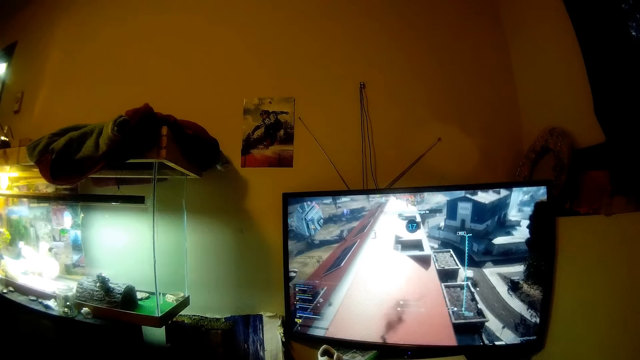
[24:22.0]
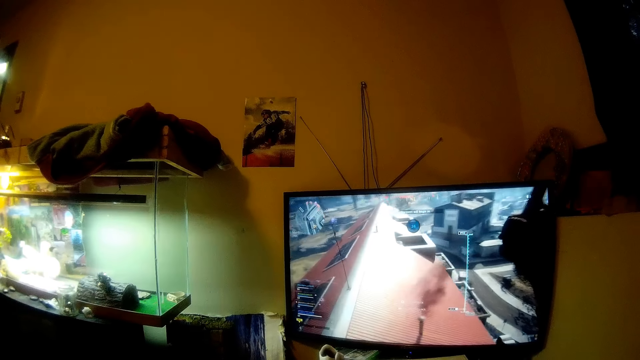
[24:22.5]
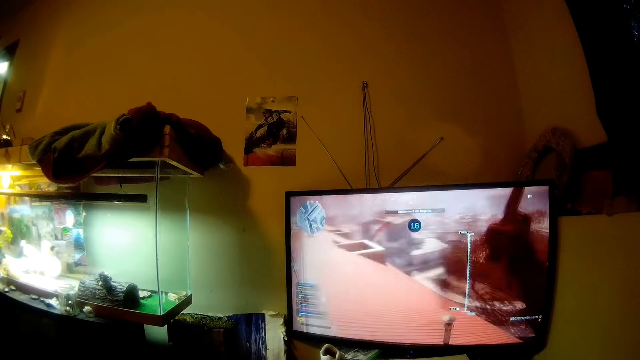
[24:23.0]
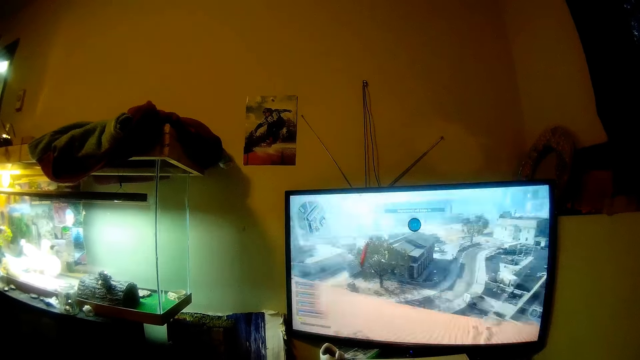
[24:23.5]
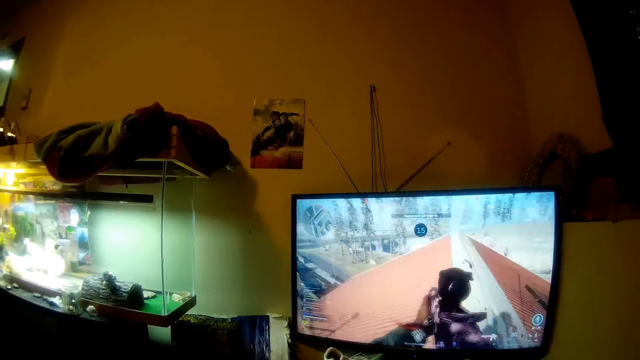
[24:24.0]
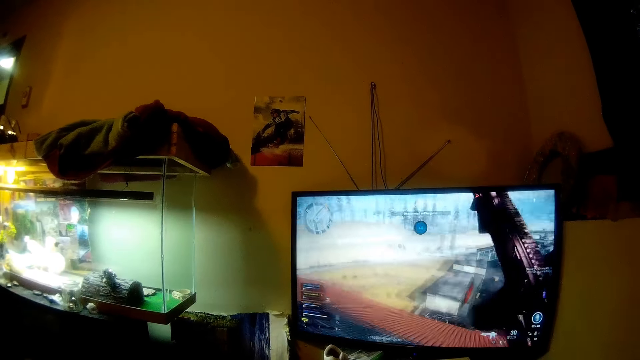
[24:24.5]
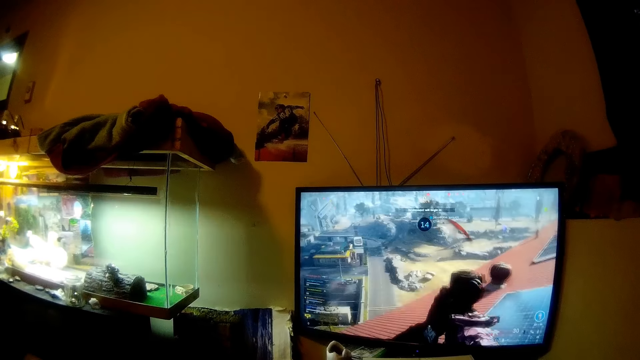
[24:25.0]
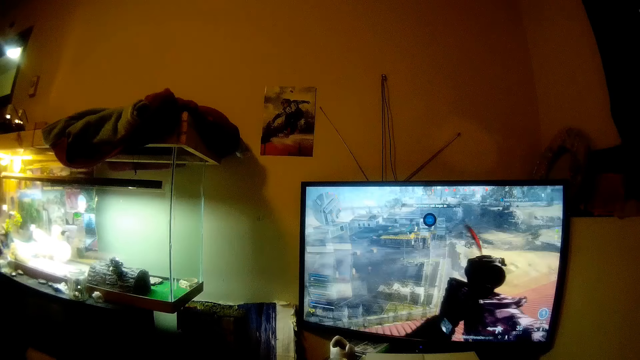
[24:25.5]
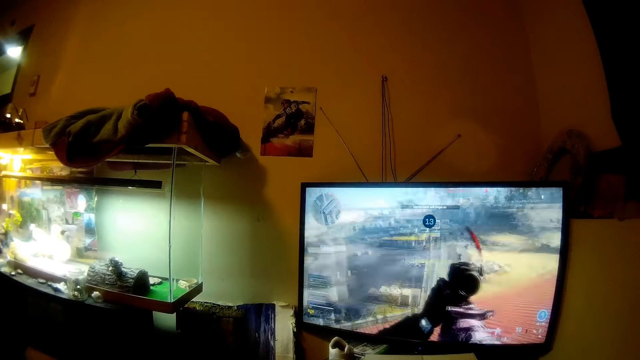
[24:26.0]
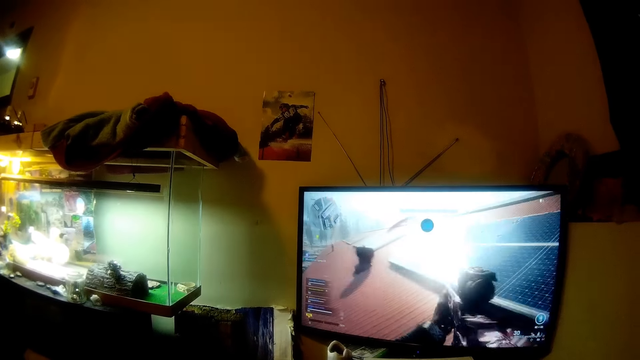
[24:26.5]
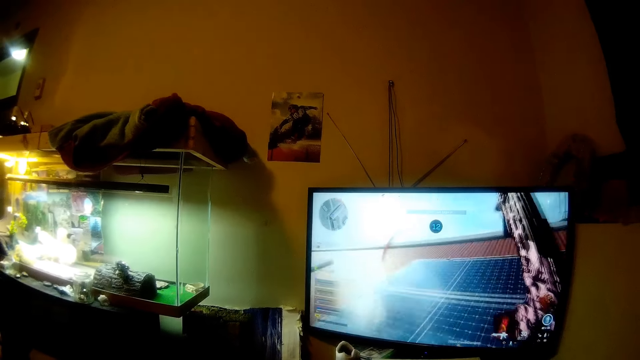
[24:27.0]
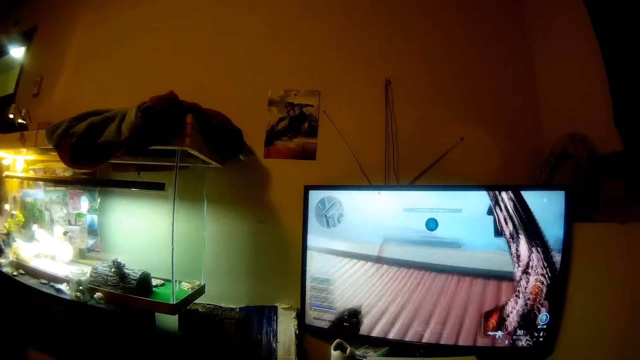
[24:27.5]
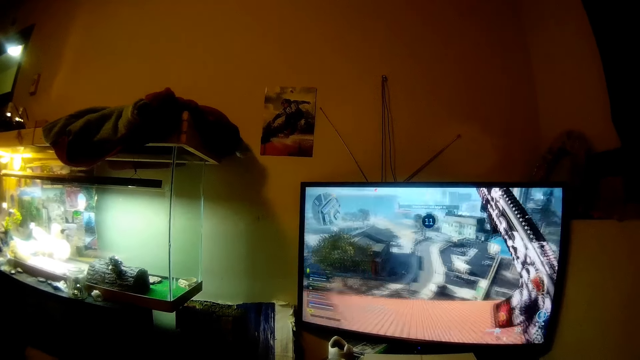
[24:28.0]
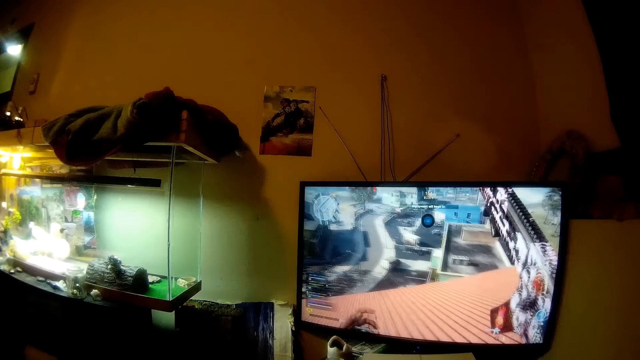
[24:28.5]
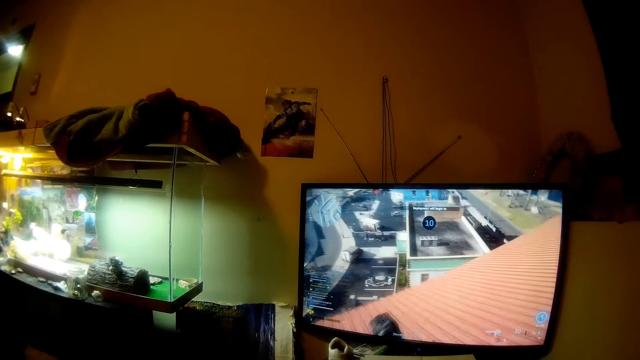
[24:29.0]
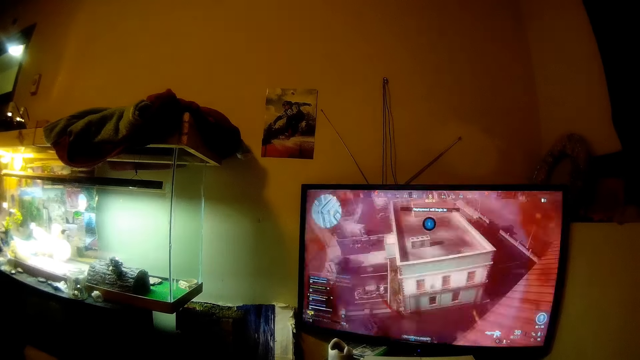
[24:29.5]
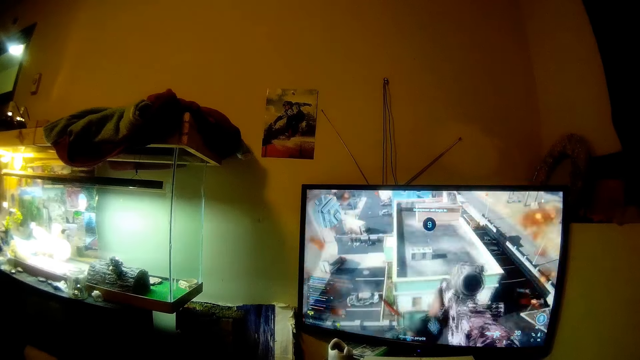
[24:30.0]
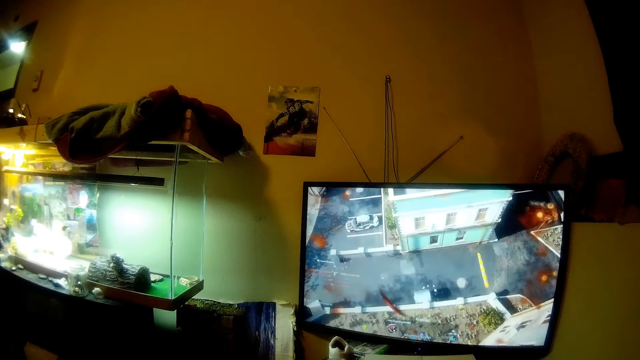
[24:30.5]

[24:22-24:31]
The camera wearer converses.

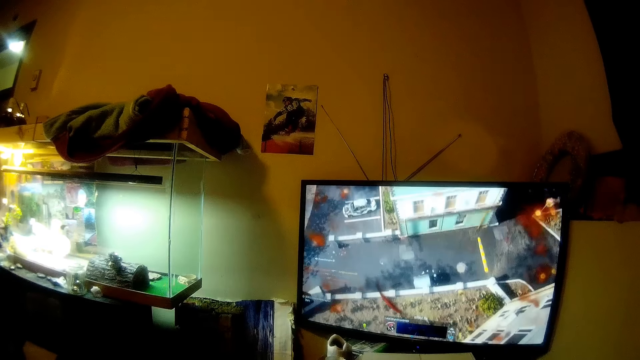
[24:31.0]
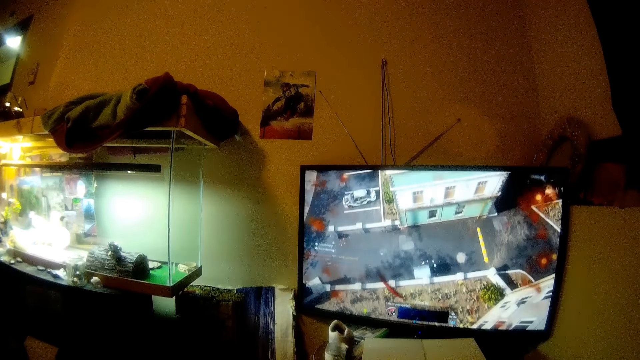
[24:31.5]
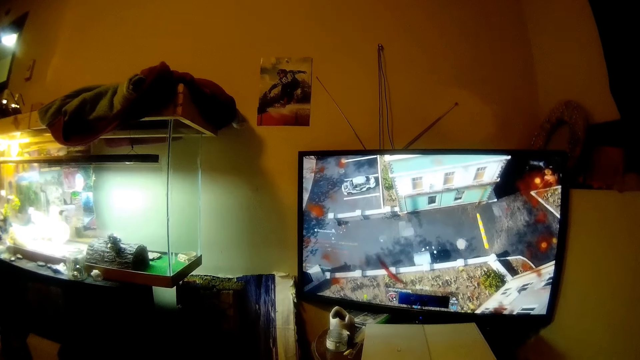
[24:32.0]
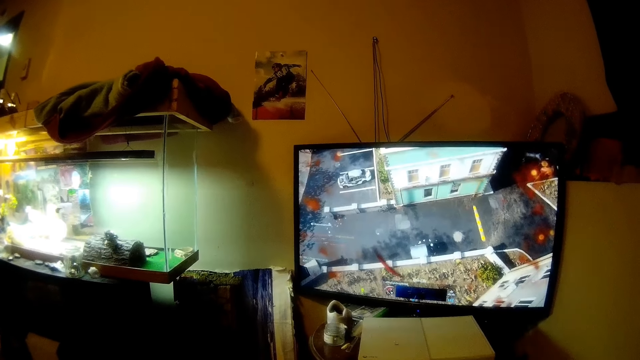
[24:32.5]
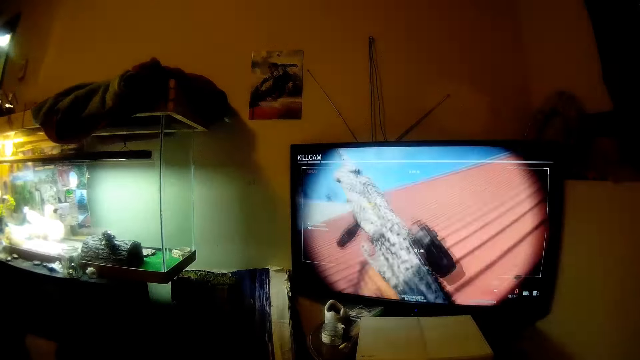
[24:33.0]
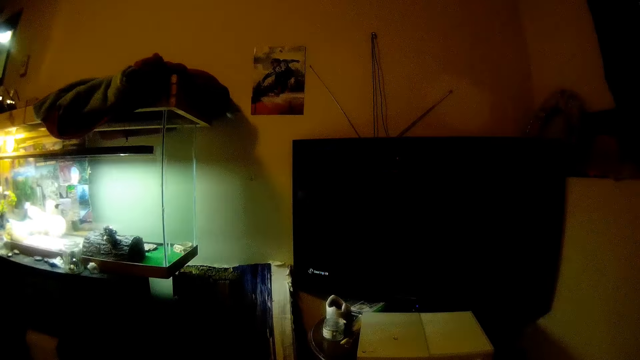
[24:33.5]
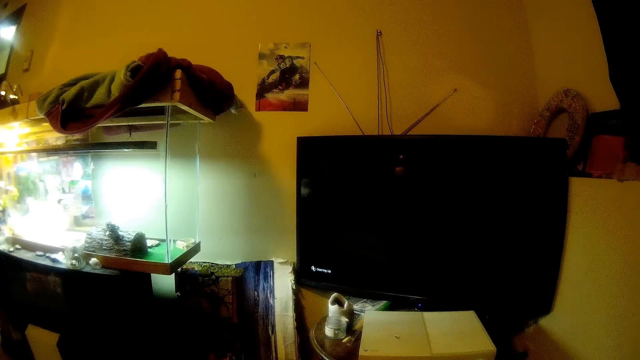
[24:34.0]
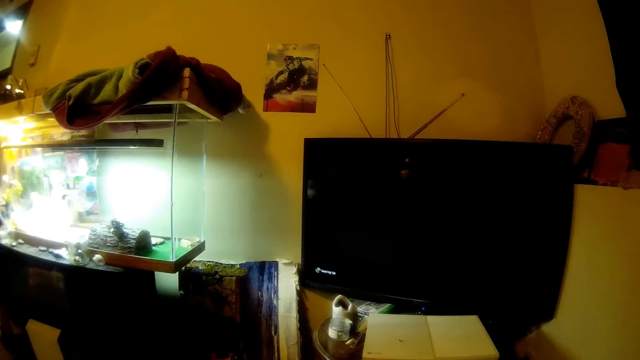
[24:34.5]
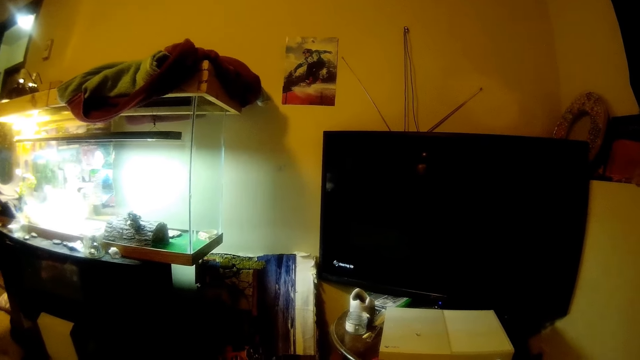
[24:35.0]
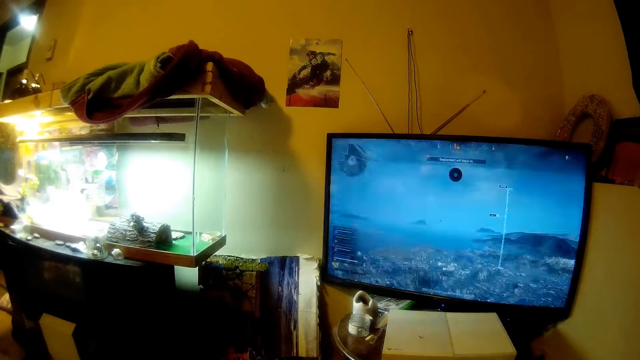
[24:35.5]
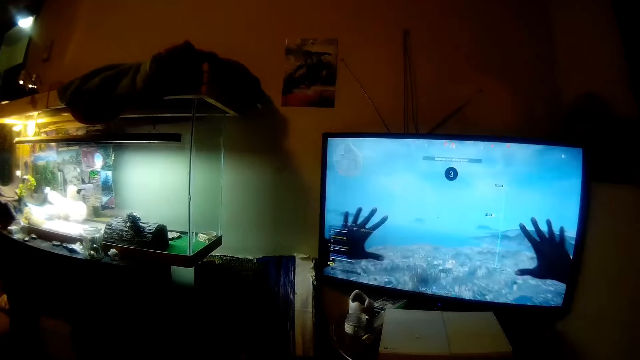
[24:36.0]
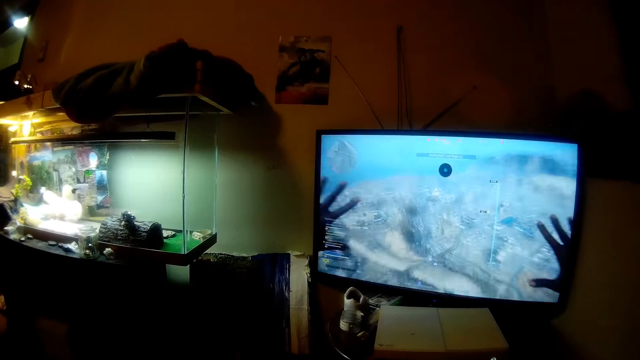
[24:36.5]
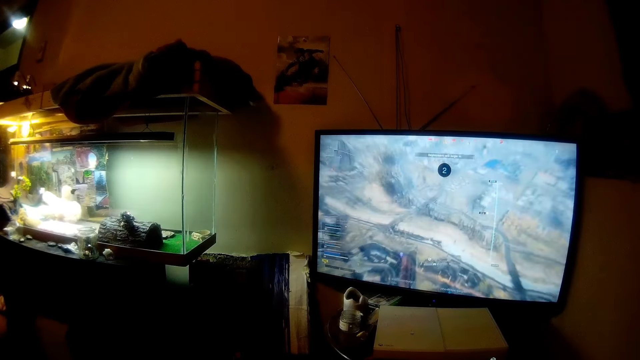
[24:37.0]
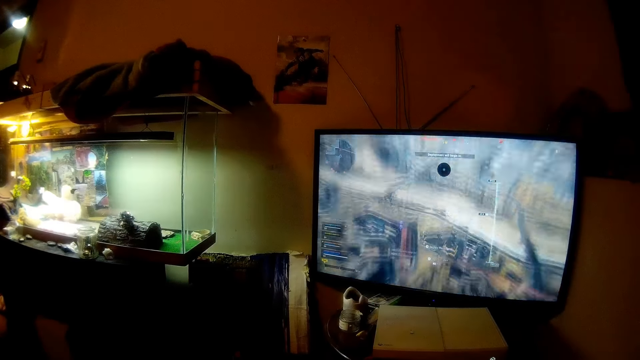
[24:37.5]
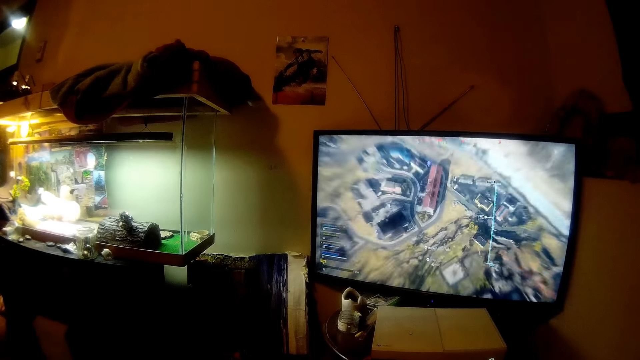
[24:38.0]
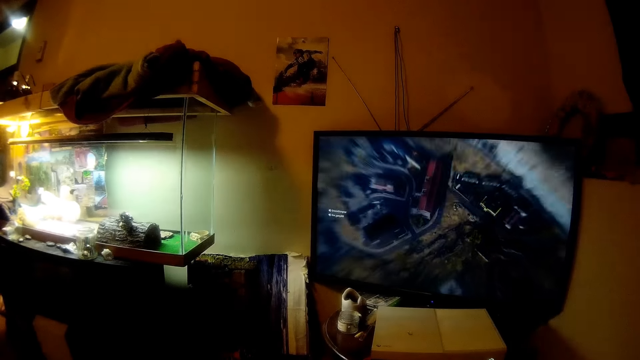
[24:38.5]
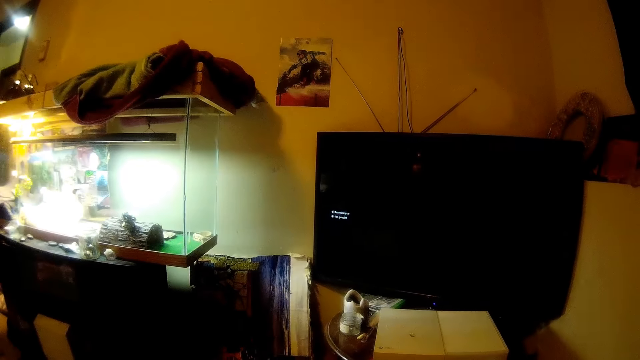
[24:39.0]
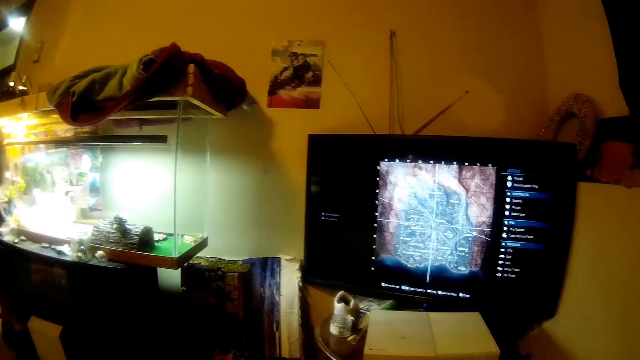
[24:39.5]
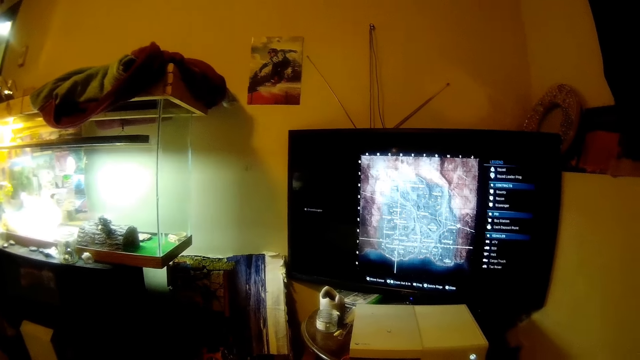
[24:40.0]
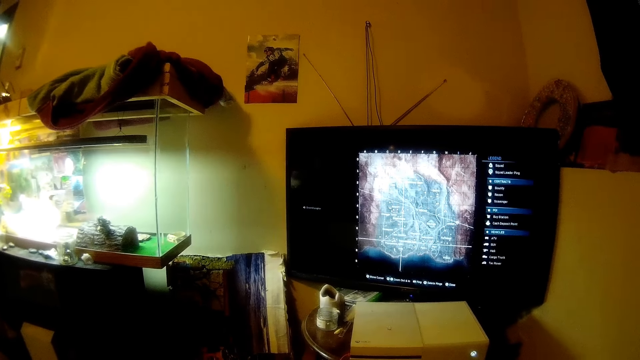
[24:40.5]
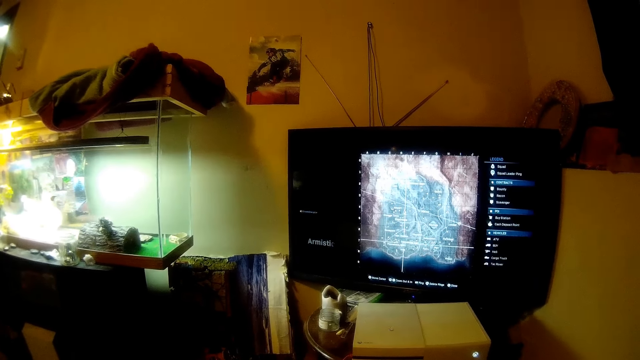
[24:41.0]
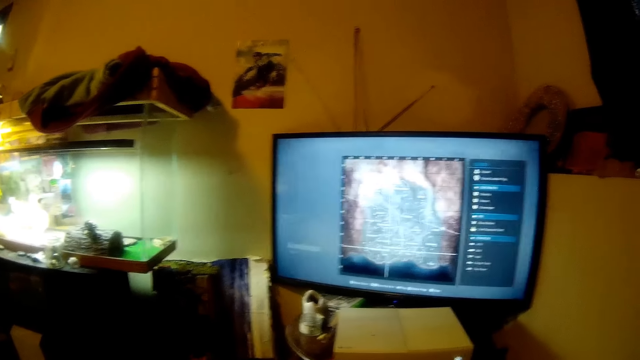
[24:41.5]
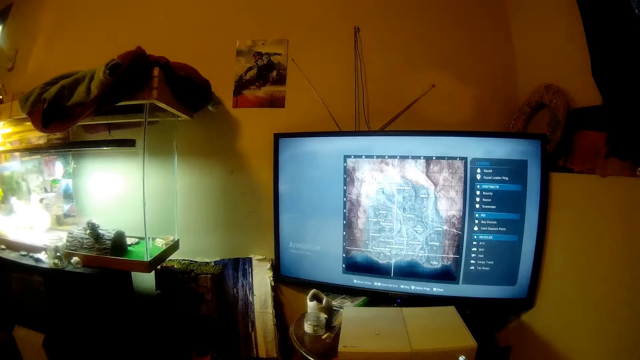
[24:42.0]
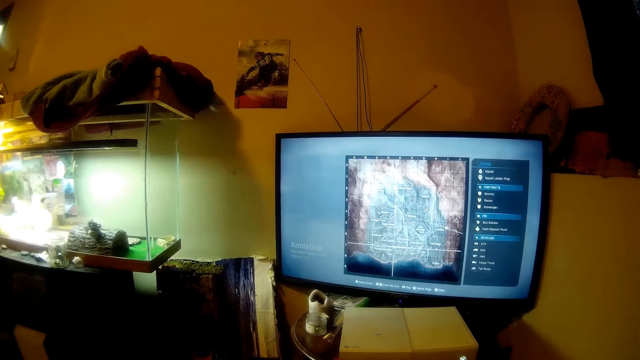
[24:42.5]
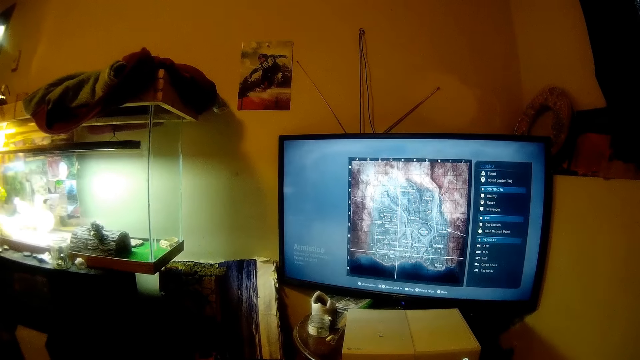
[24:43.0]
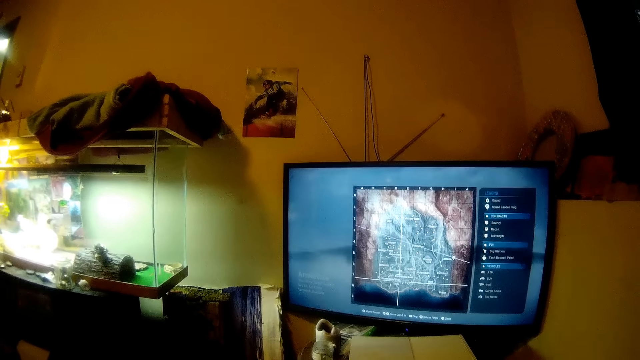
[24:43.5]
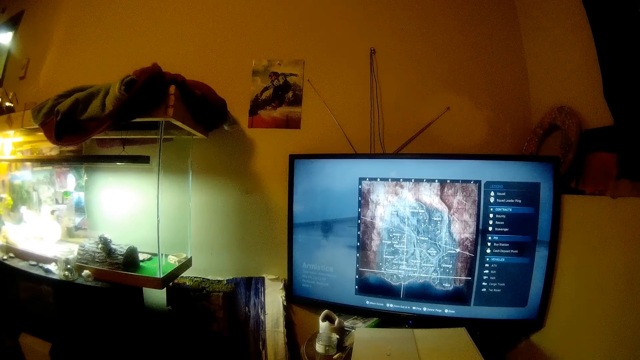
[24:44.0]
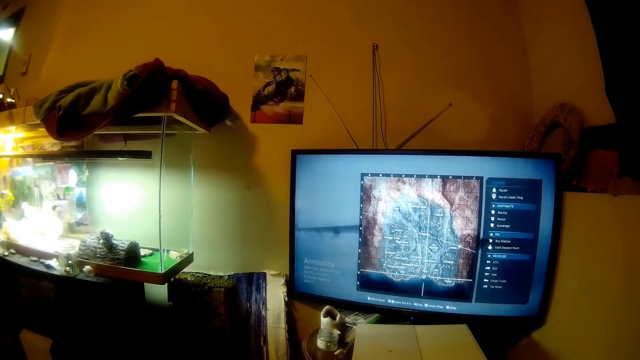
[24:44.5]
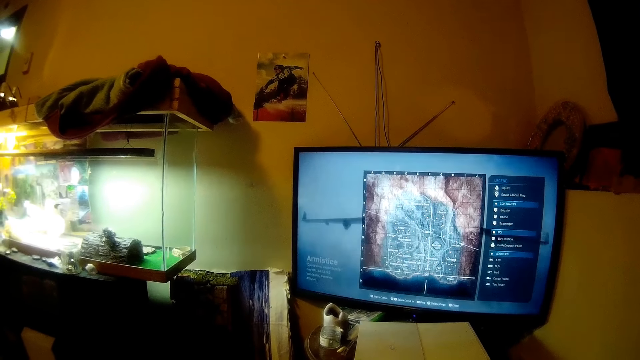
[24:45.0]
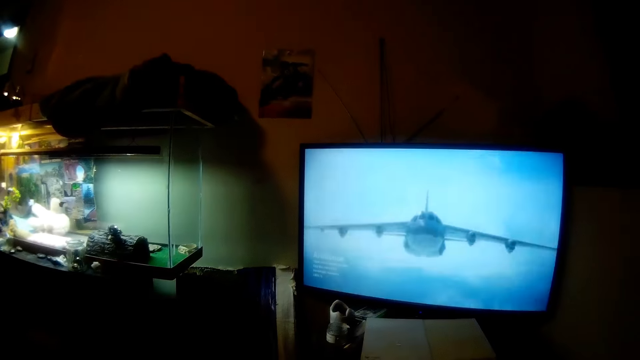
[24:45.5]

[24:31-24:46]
The camera wearer loads the game. They play a video console game on the television screen. They converse.
